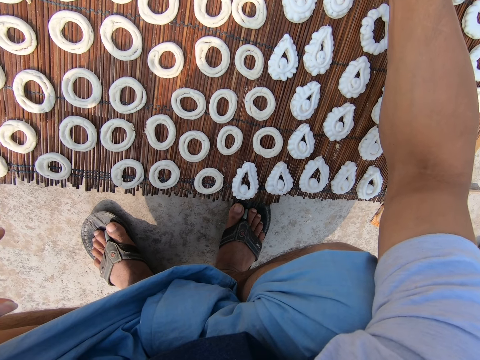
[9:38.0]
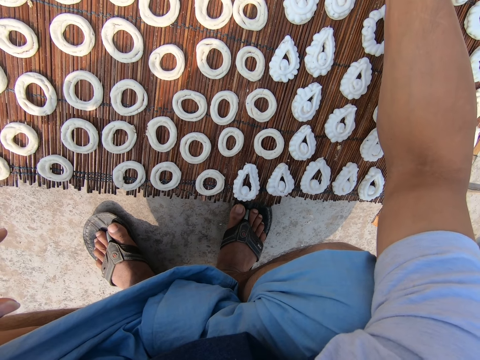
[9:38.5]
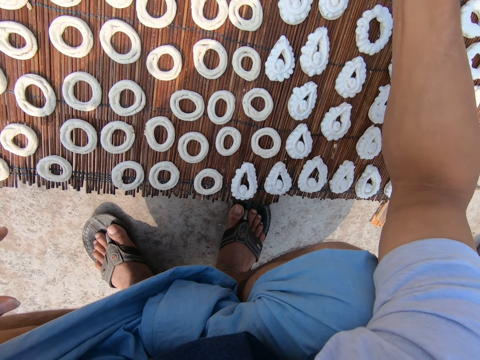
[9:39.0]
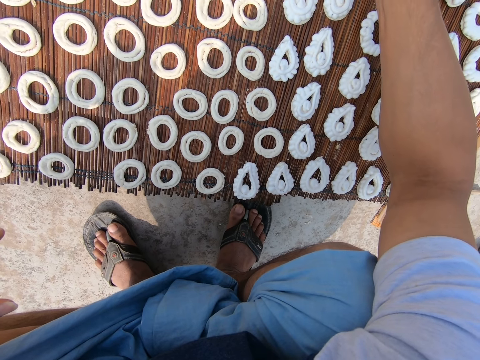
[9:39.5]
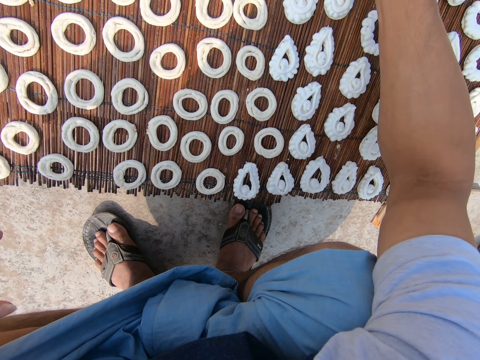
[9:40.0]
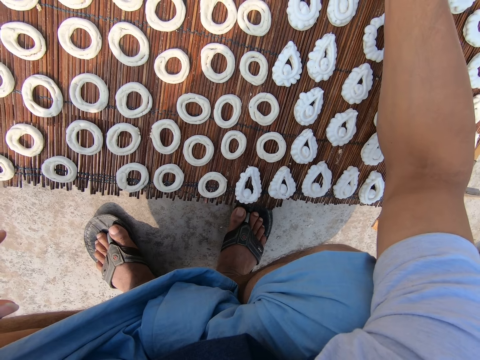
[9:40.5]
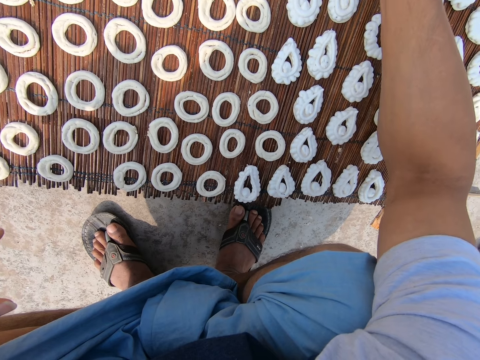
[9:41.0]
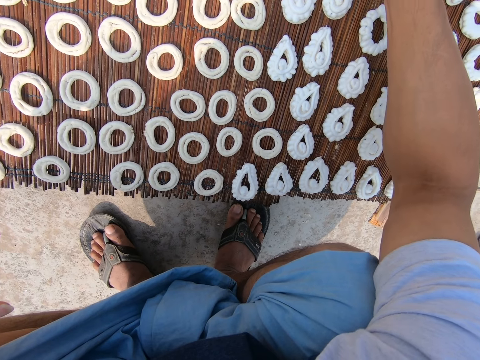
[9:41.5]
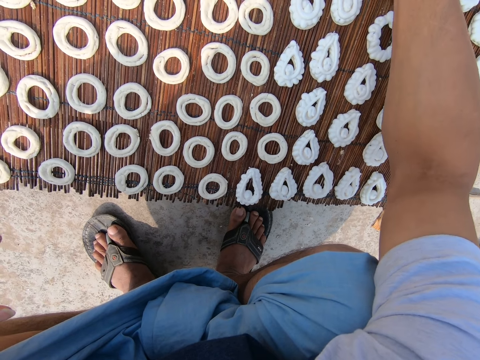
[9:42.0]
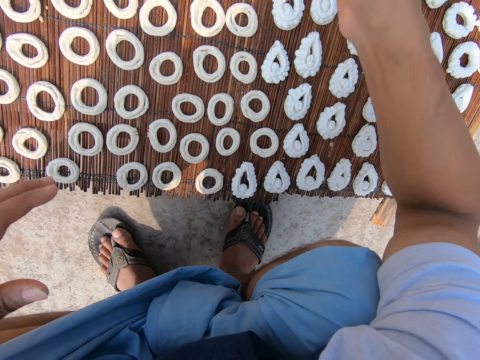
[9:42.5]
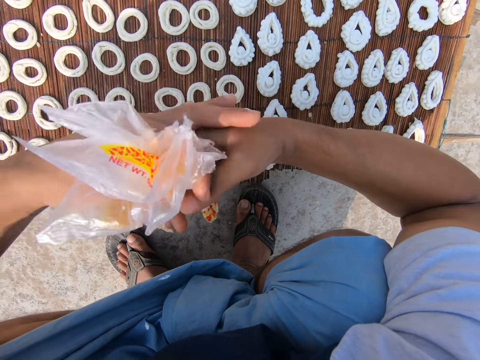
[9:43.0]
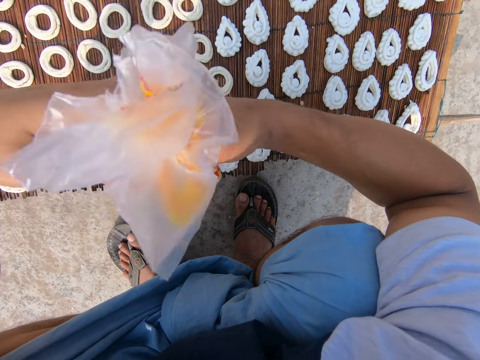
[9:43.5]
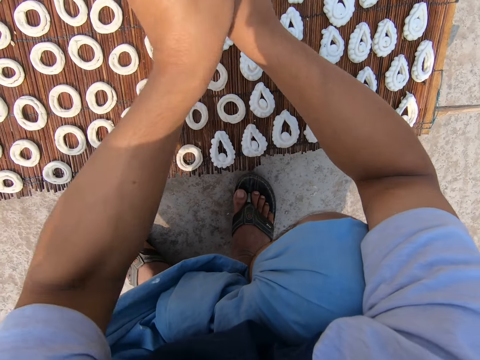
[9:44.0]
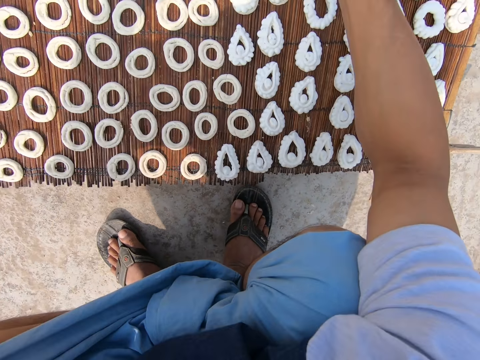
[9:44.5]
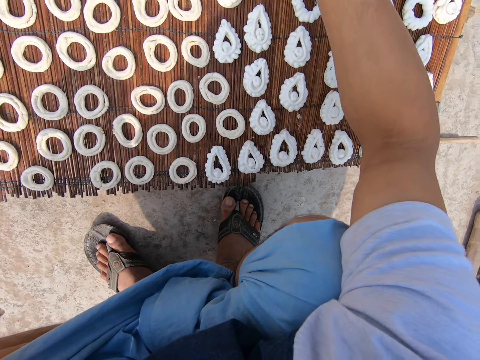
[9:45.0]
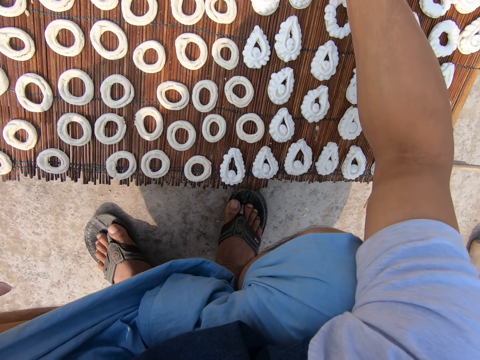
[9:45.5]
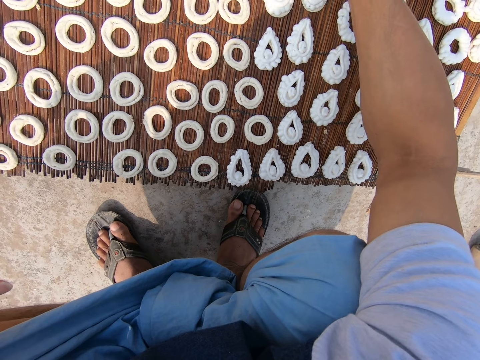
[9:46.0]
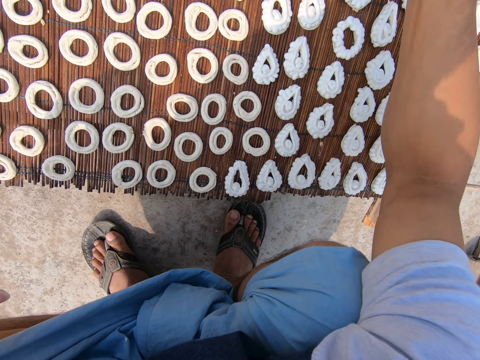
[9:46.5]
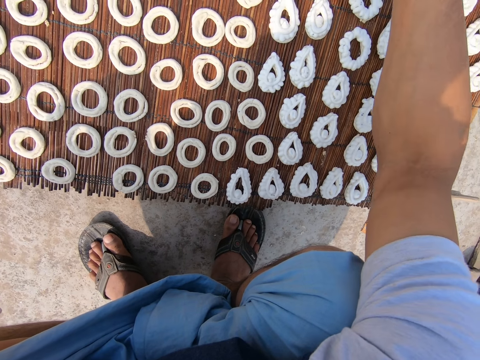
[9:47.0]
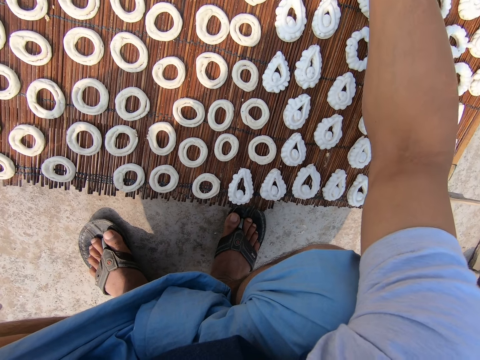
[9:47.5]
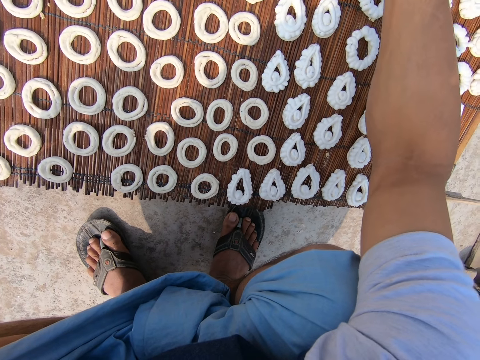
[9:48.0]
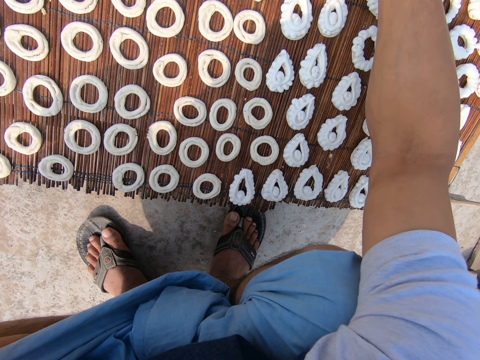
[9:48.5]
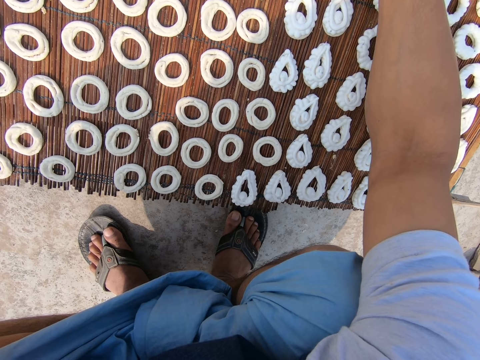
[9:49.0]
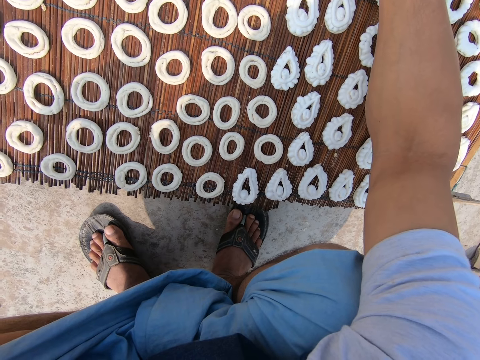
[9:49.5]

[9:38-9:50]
The camera wearer twists the polythene sheet with his hands.

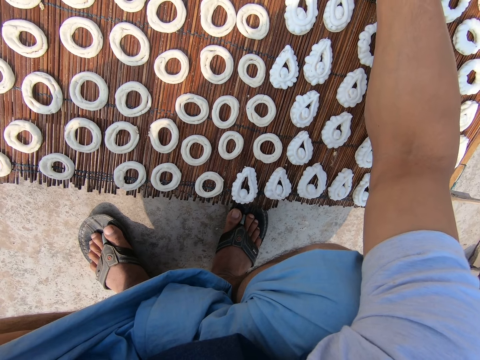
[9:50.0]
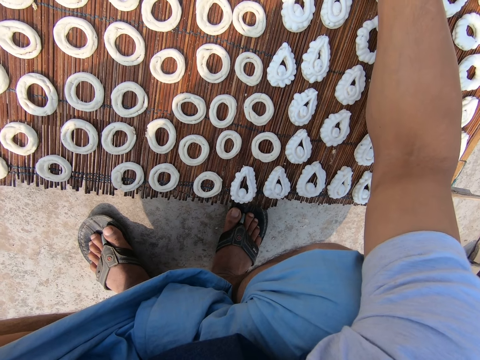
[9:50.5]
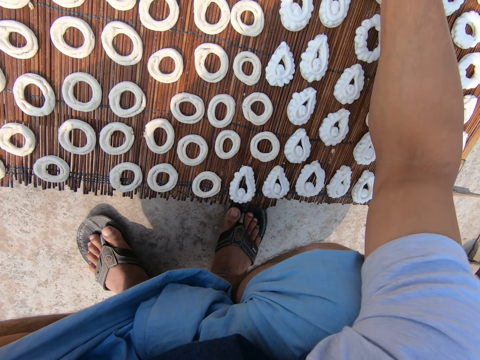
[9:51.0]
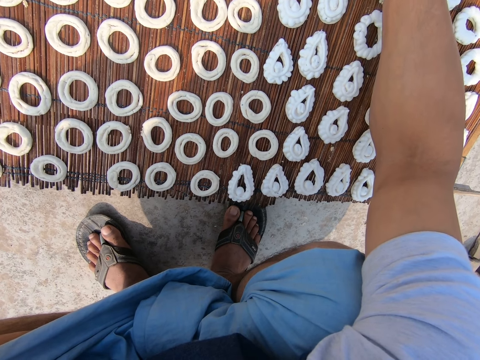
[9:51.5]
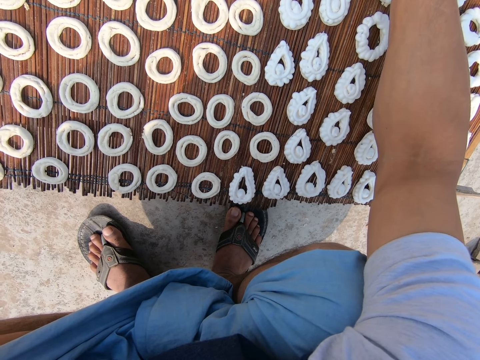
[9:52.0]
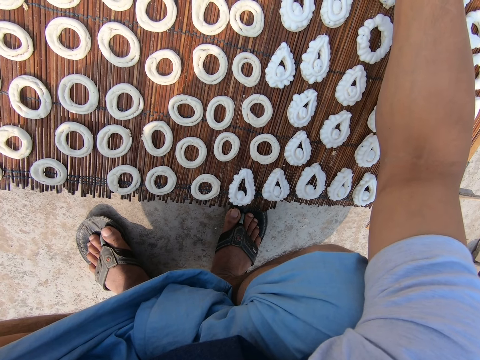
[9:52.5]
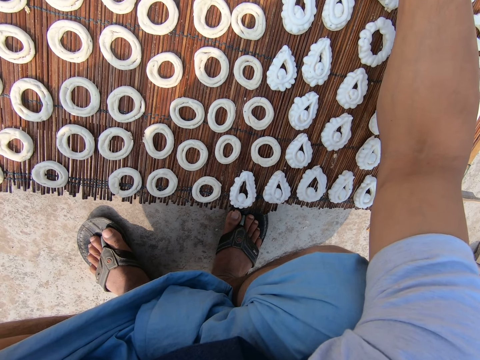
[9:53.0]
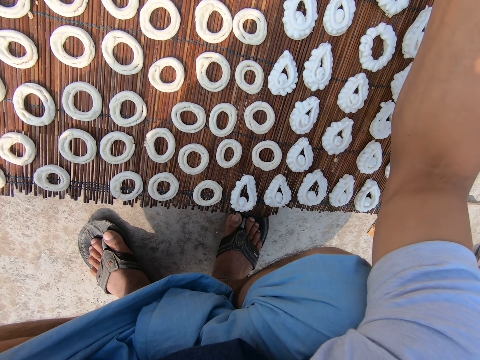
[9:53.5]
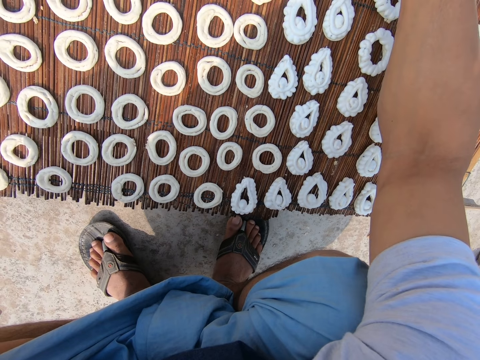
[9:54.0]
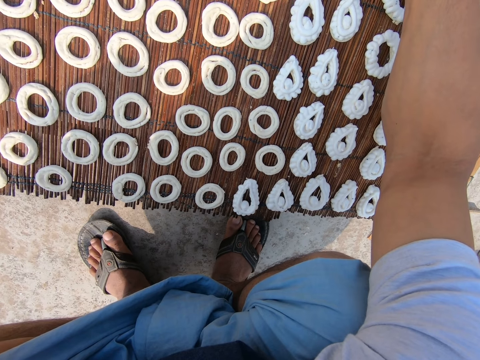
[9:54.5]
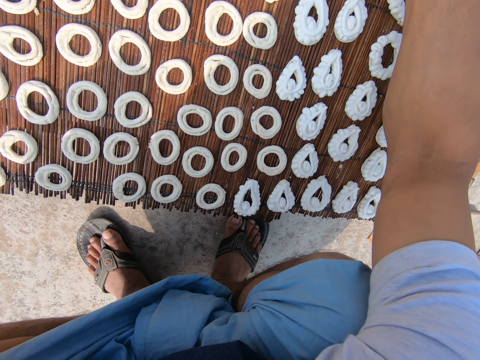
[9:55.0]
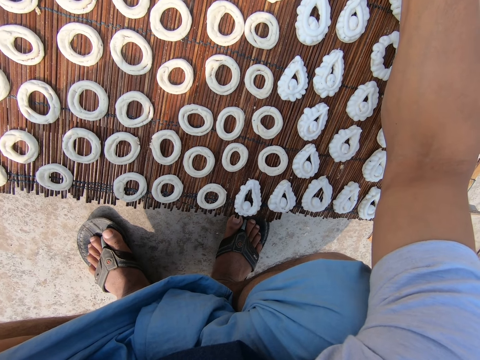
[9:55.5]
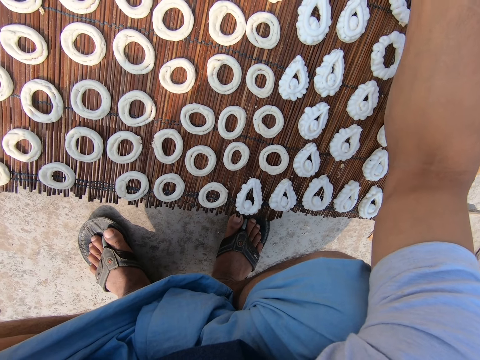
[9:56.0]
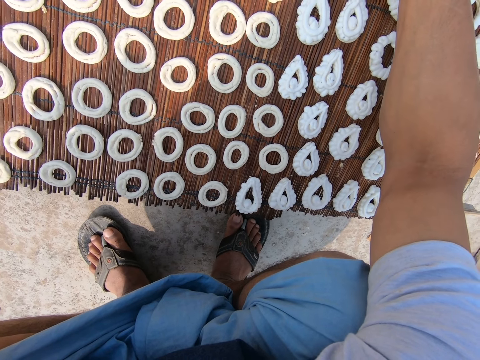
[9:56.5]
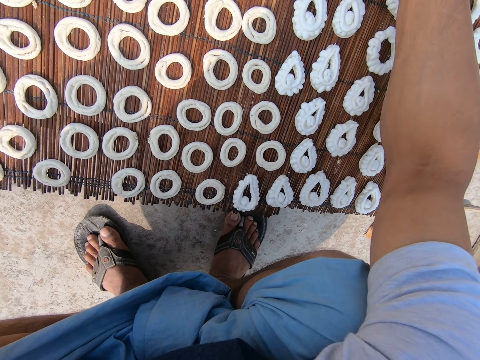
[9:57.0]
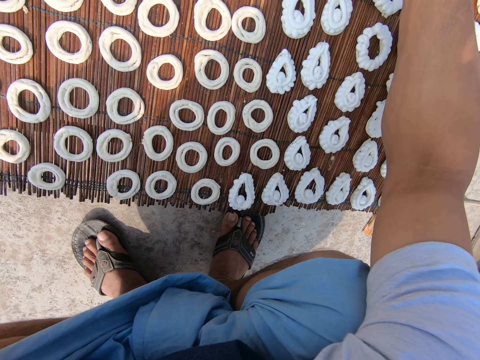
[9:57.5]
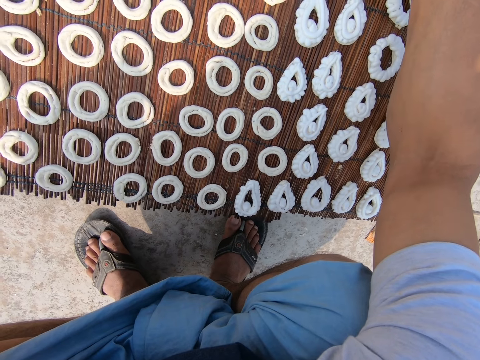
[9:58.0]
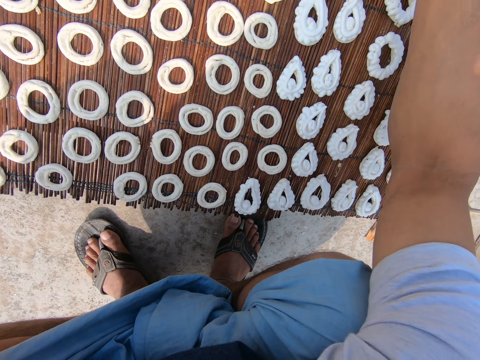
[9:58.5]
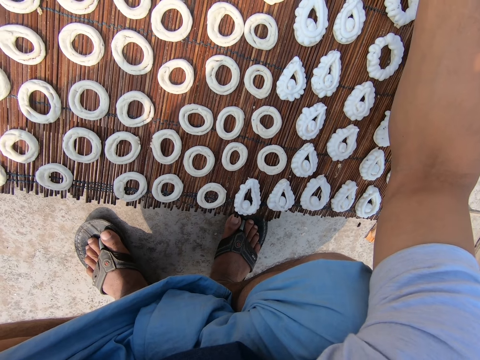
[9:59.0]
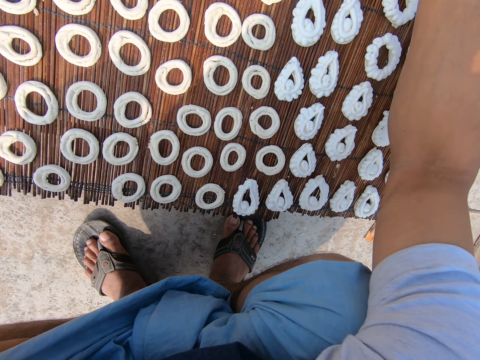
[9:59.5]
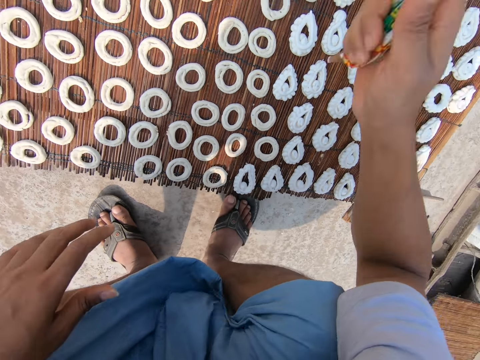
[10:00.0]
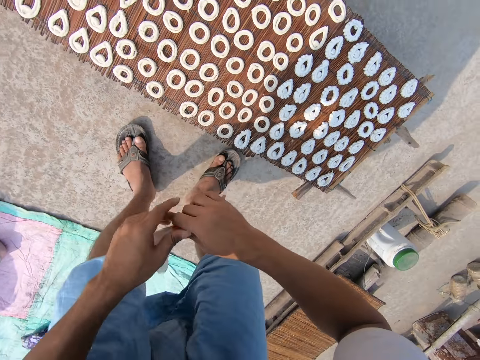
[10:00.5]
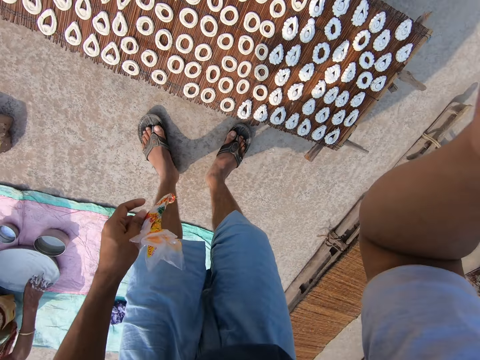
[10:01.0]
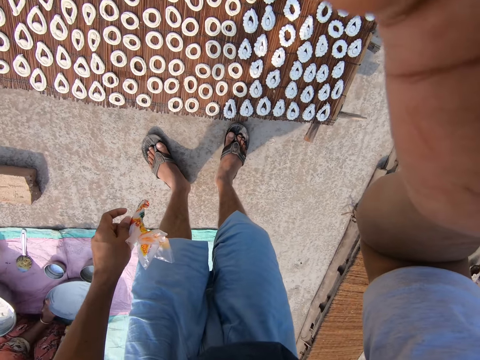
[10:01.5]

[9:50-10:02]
The camera wearer stands. He twists the polythene sheet with his hands. He passes the paper to his left hand. He touches the camera.
